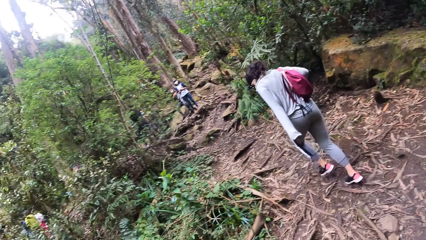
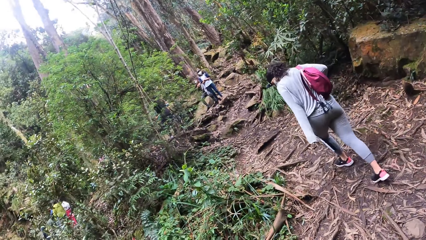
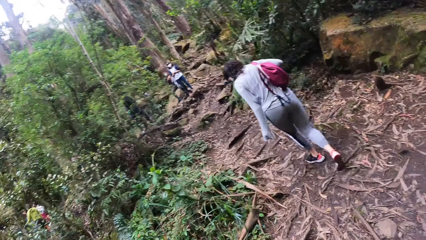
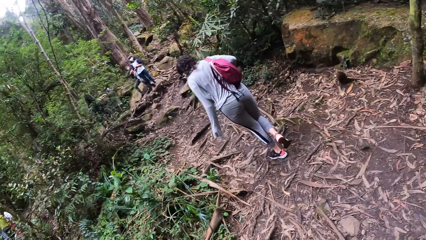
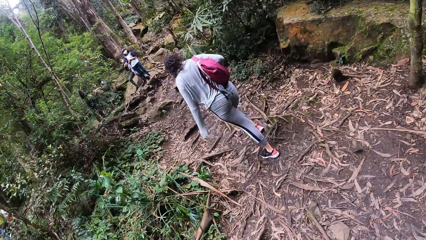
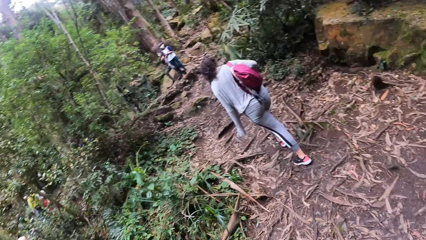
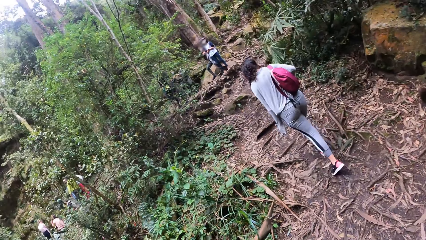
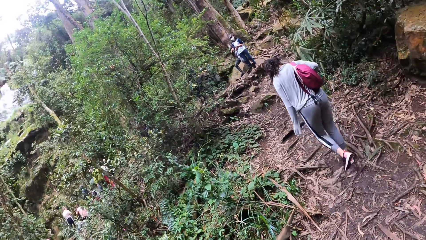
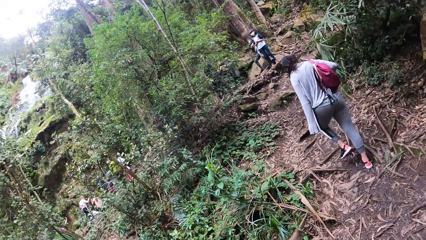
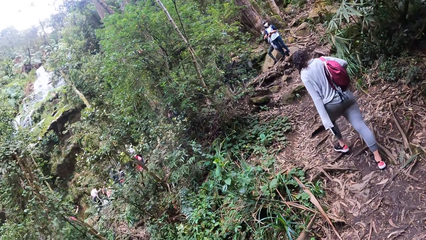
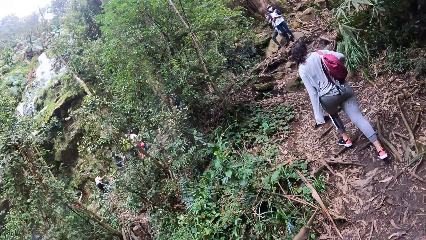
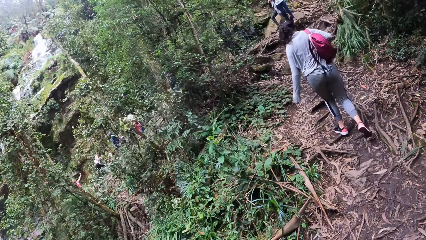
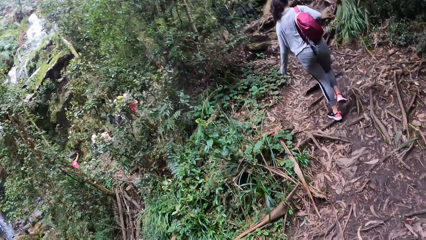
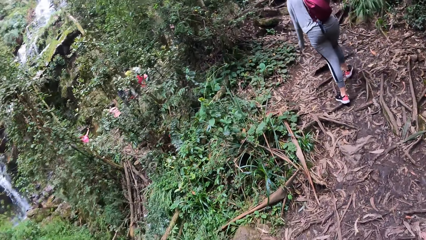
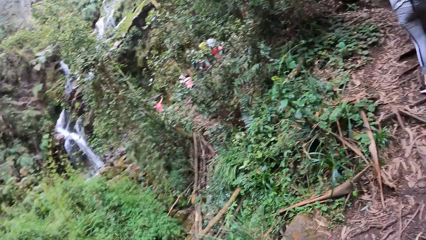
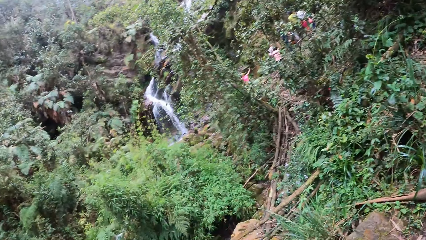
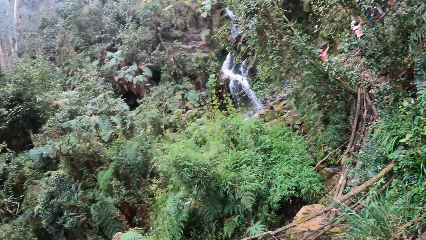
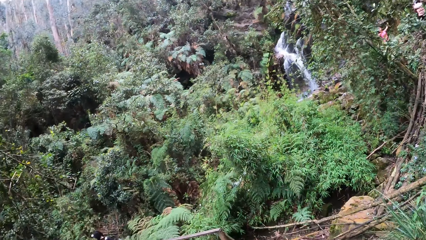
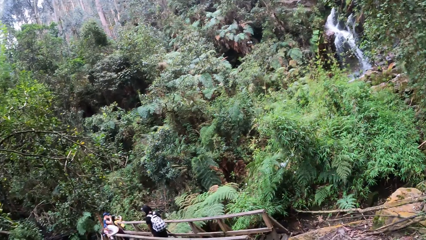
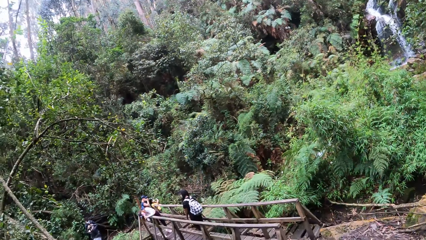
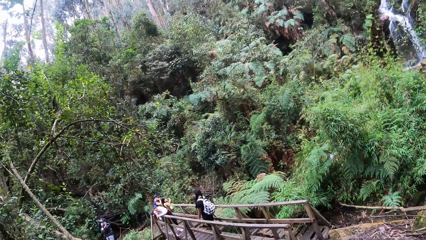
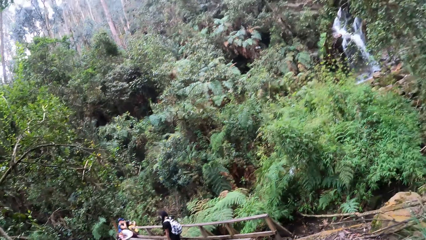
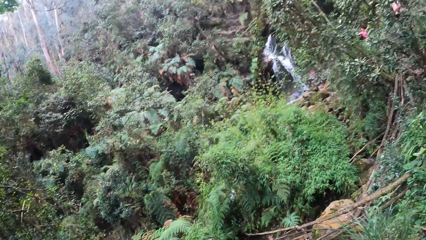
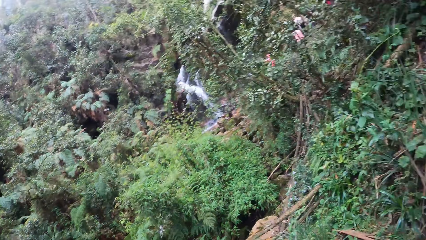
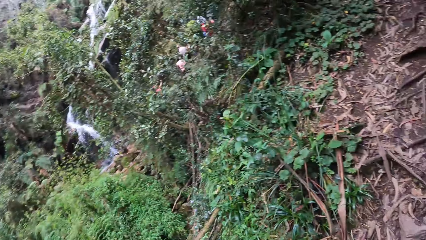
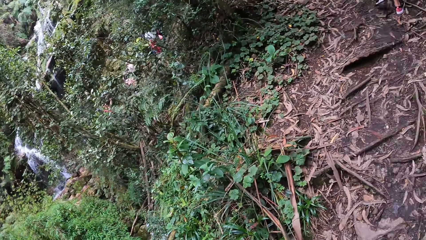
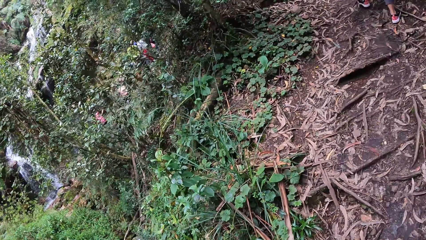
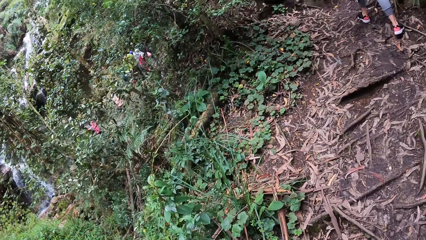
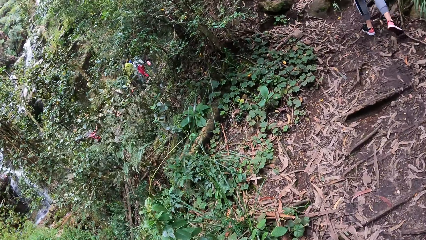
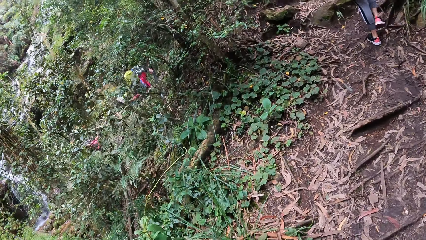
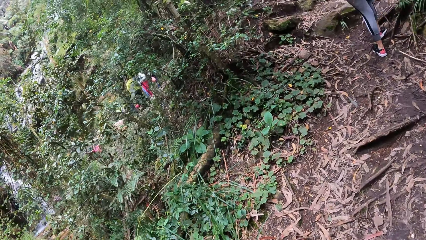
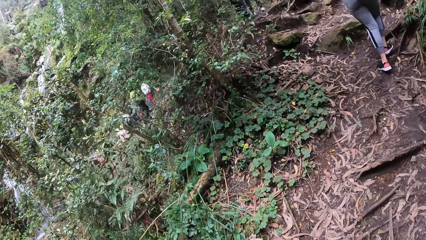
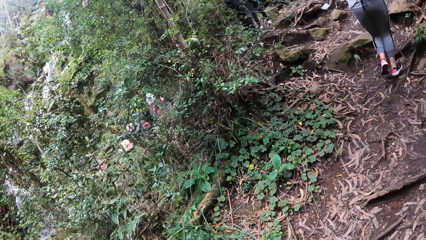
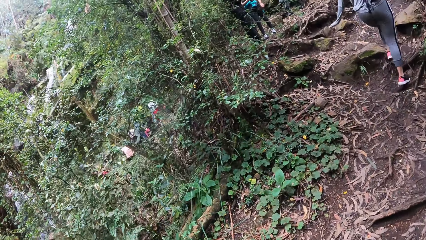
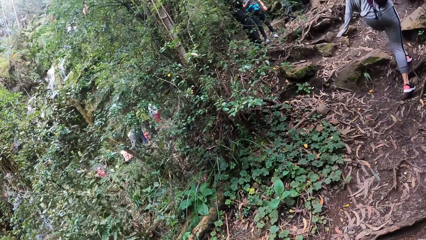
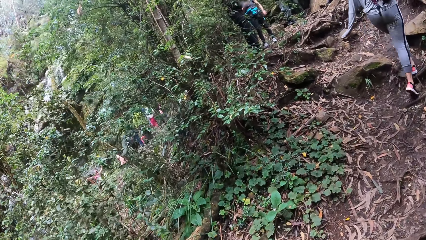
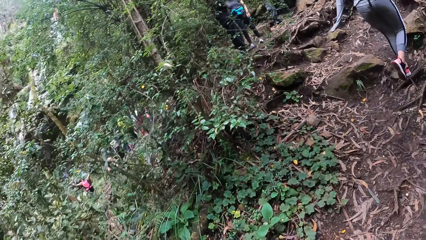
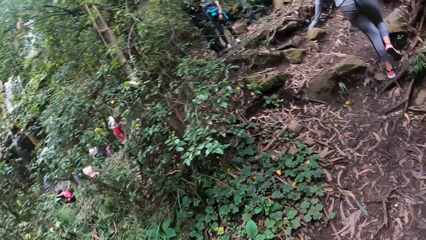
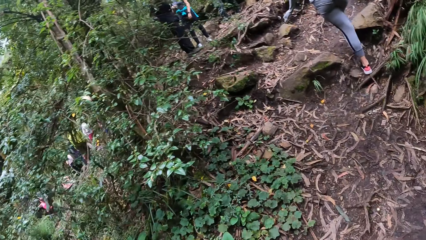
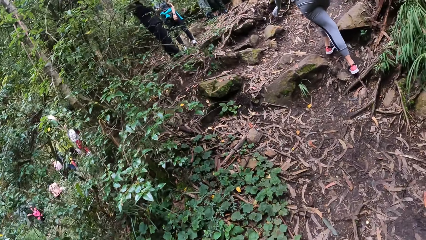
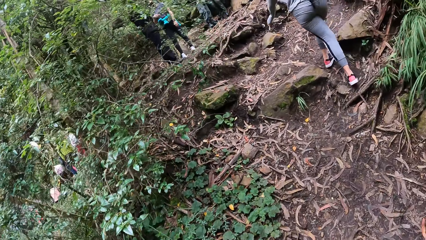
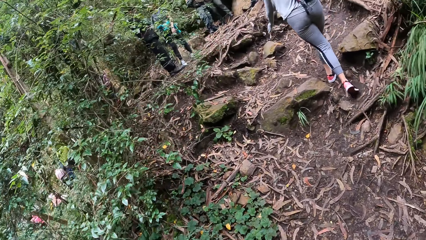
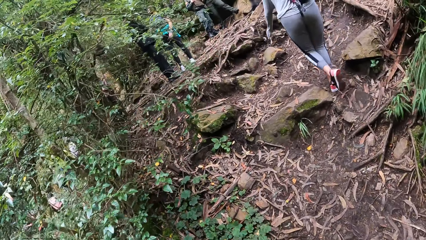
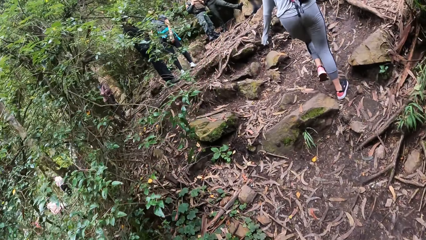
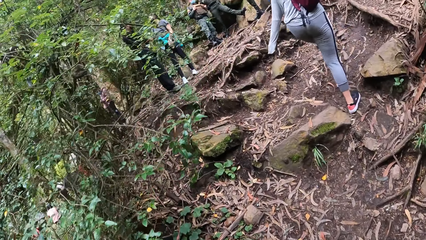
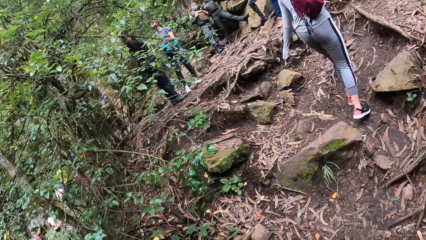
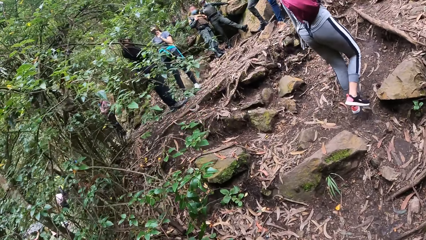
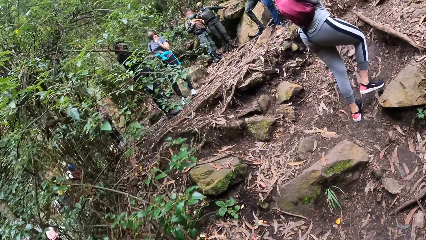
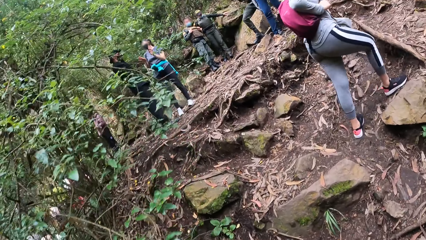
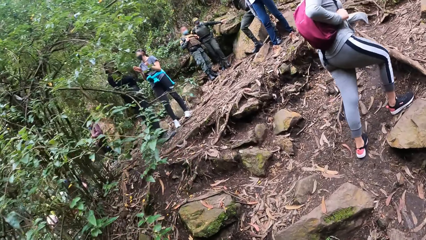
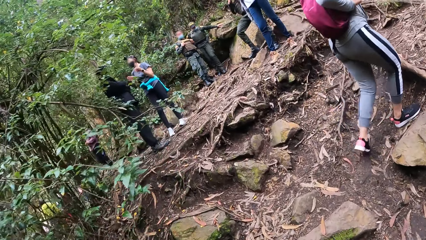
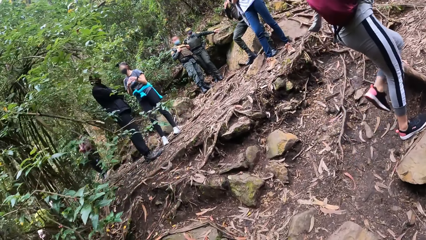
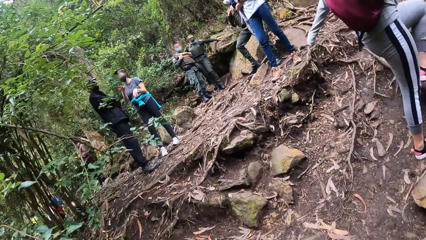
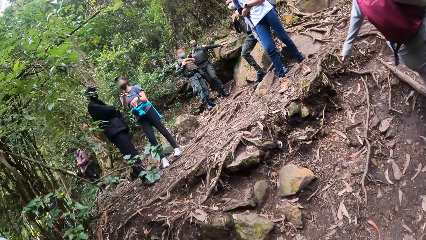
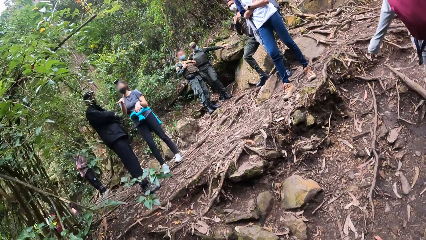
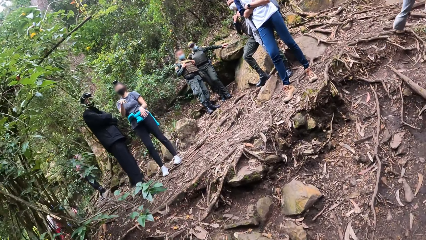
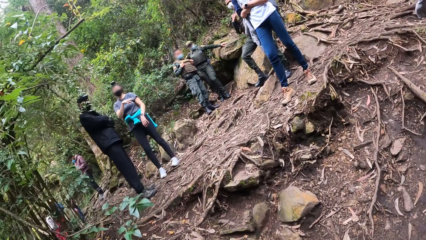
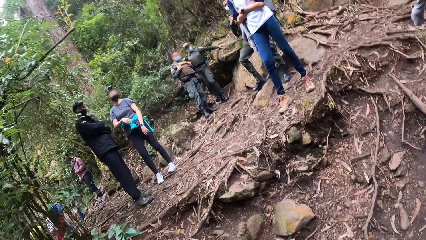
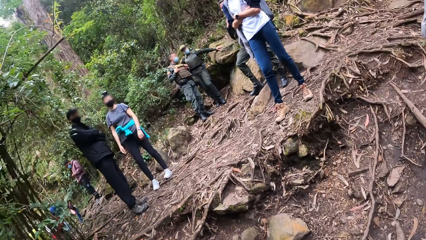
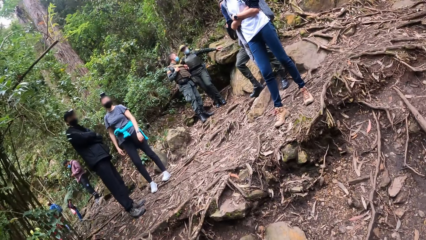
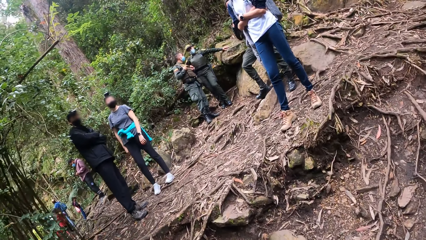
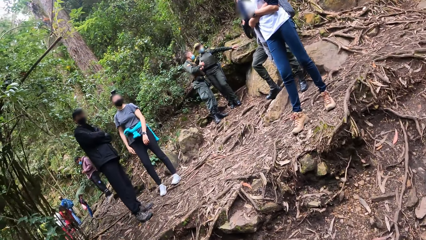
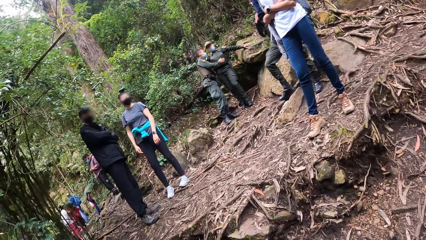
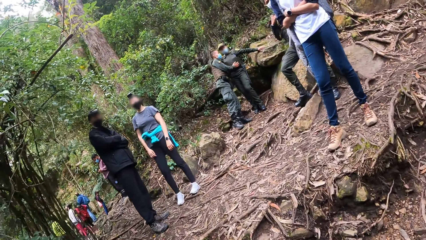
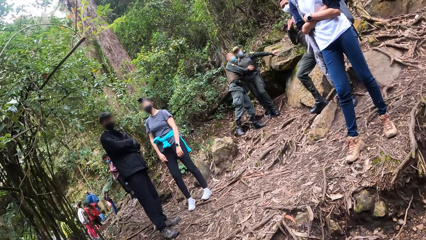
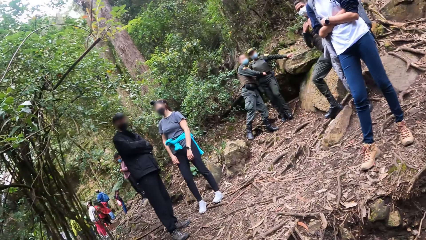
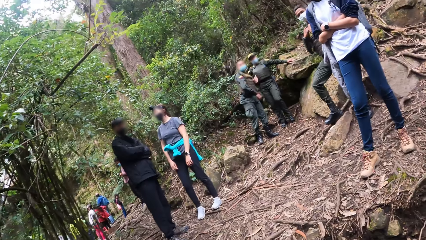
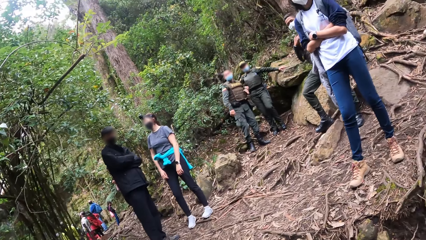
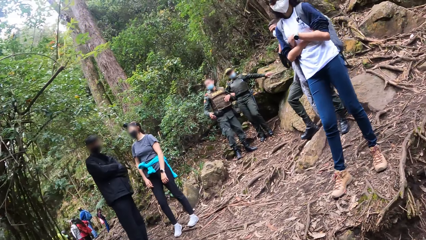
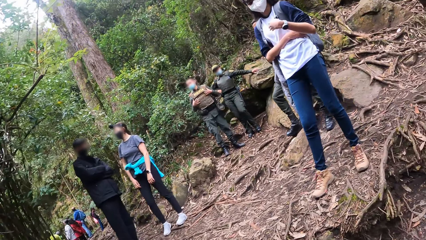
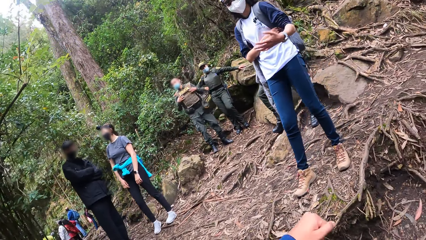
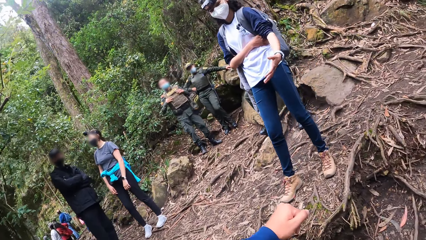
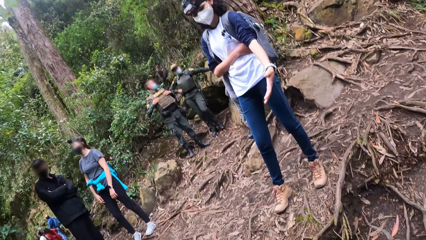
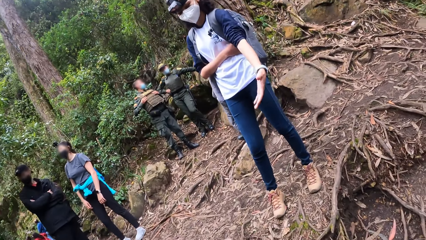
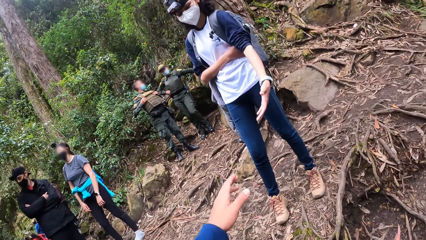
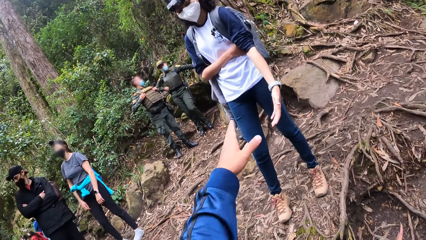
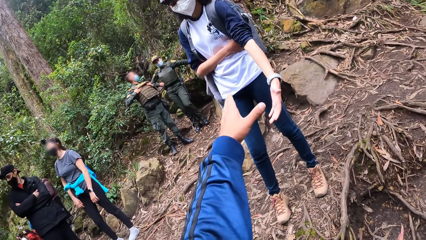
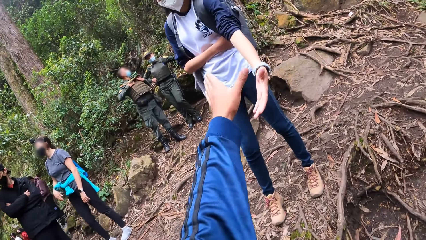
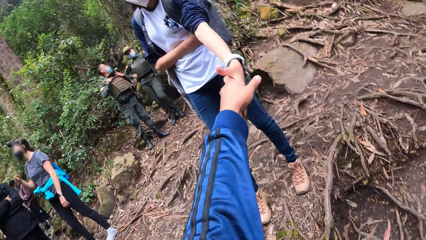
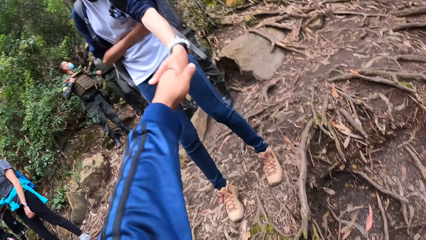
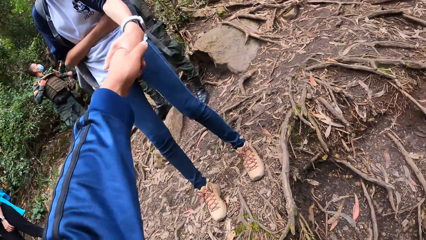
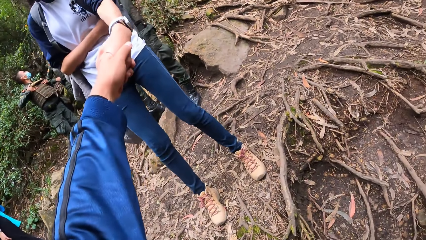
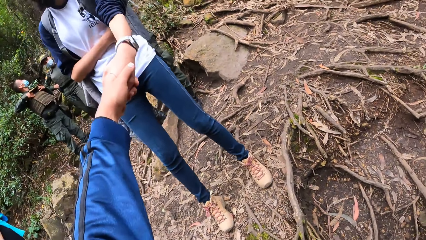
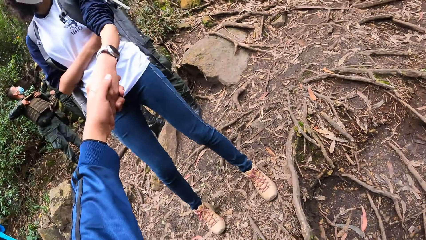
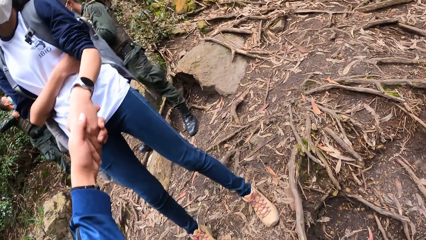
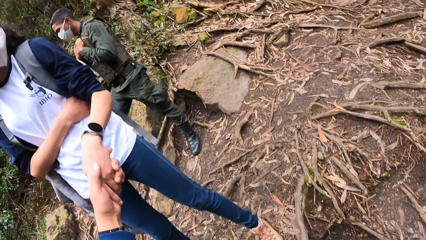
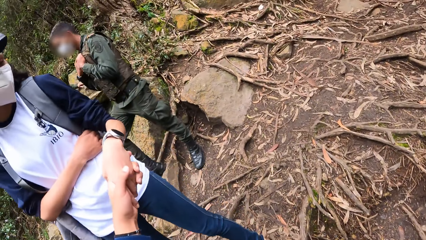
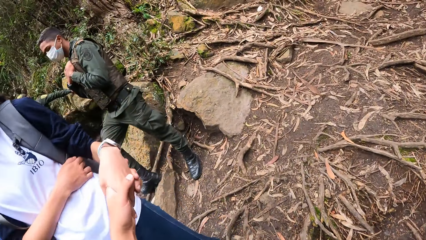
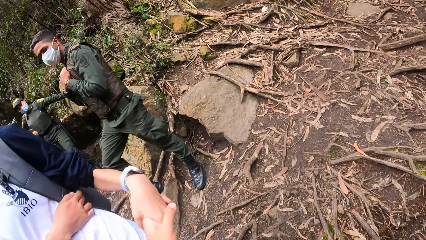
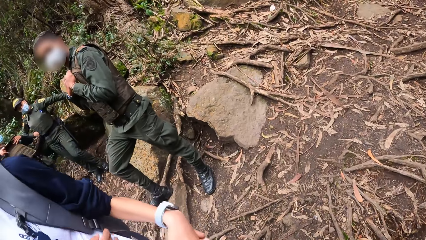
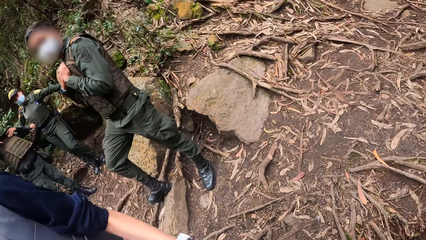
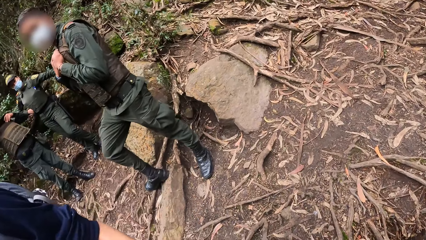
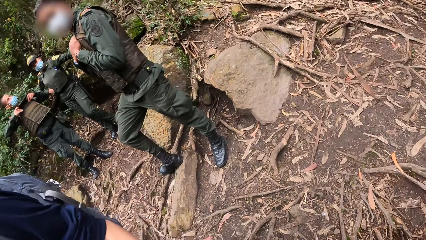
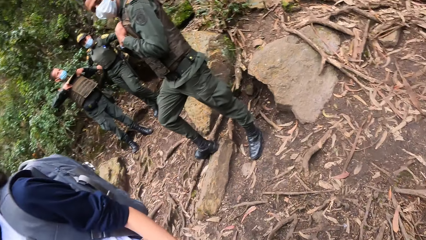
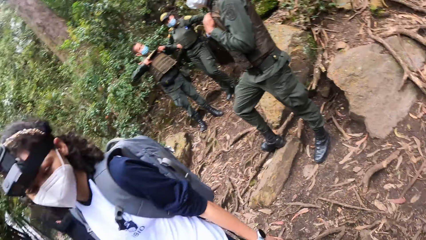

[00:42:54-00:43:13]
The camera wearer walks along a path in the forest. He looks around. He walks along the path in the forest. He touches a woman's left hand with his left hand. He holds on to the woman's hand.
